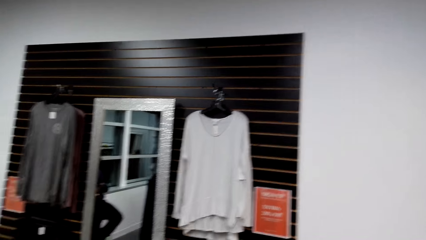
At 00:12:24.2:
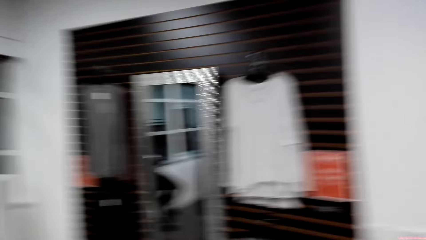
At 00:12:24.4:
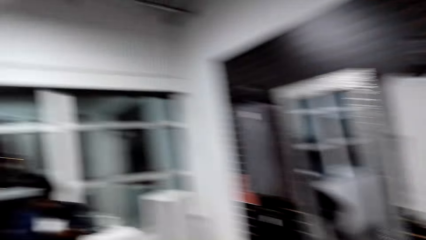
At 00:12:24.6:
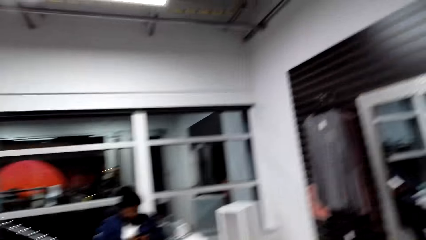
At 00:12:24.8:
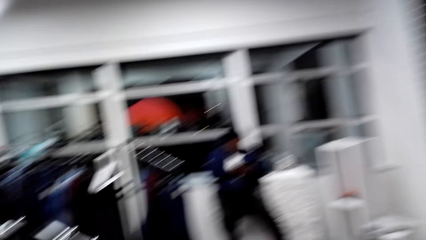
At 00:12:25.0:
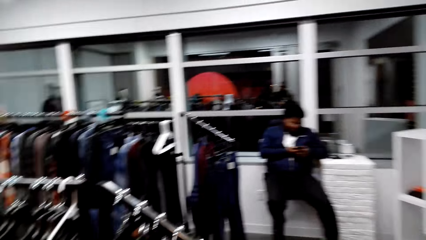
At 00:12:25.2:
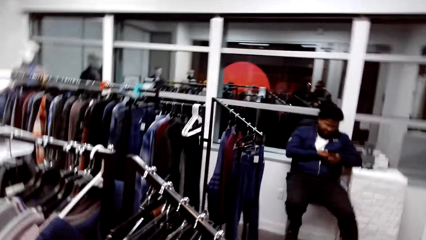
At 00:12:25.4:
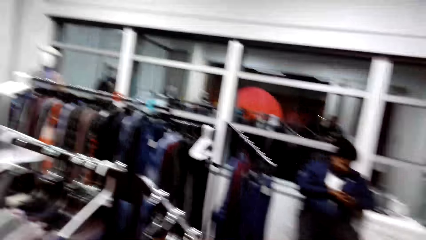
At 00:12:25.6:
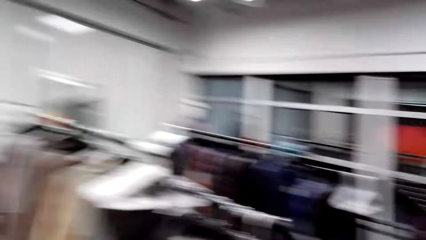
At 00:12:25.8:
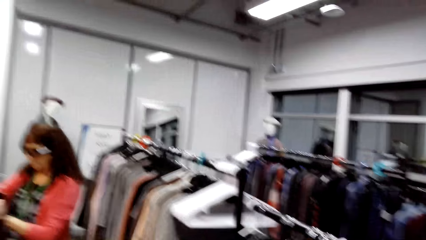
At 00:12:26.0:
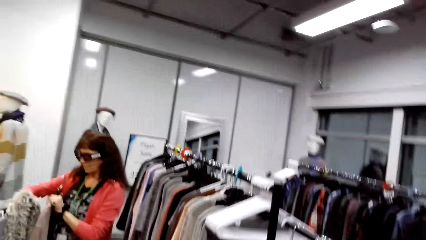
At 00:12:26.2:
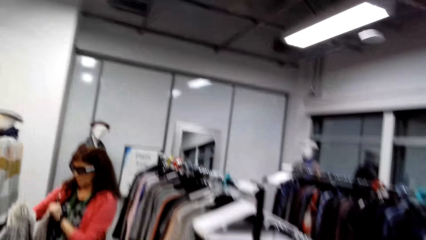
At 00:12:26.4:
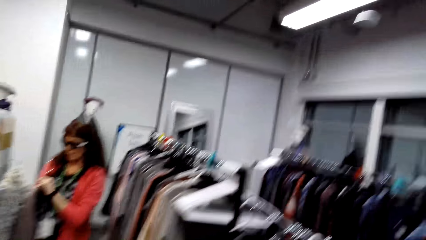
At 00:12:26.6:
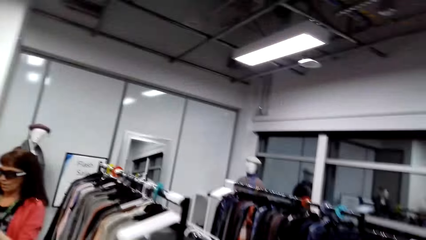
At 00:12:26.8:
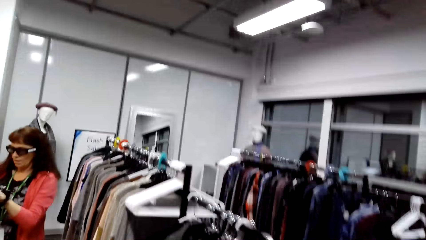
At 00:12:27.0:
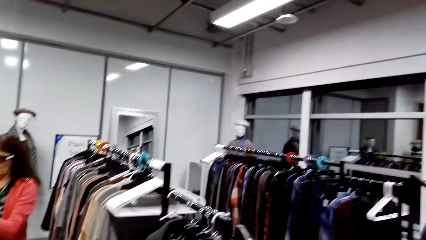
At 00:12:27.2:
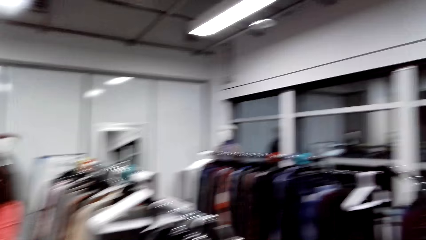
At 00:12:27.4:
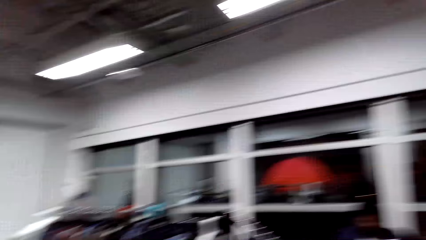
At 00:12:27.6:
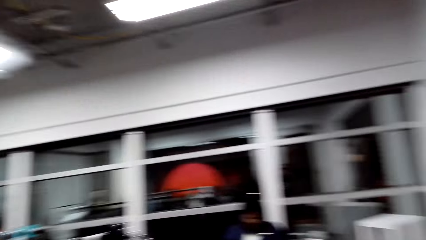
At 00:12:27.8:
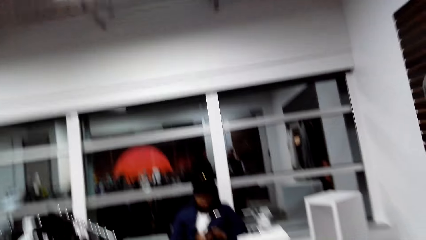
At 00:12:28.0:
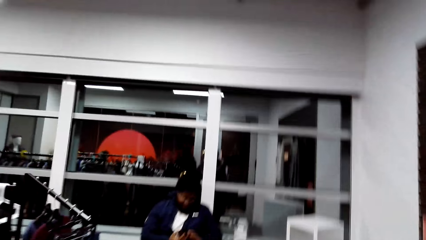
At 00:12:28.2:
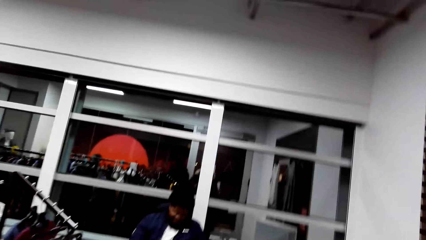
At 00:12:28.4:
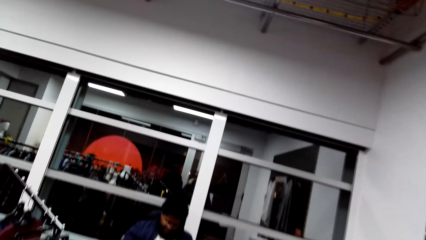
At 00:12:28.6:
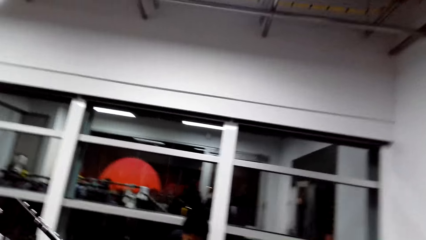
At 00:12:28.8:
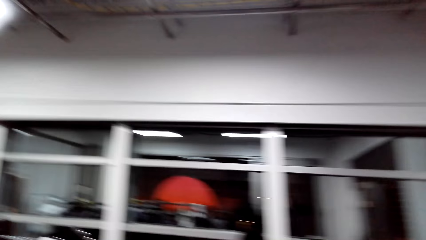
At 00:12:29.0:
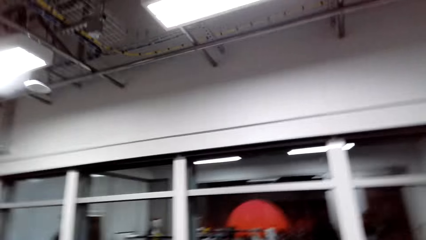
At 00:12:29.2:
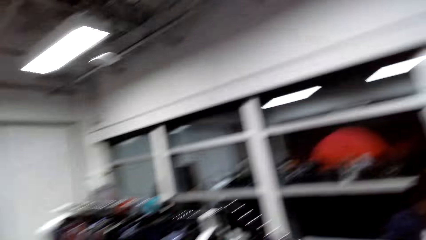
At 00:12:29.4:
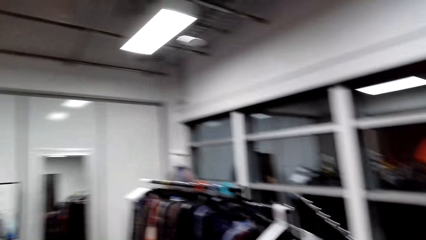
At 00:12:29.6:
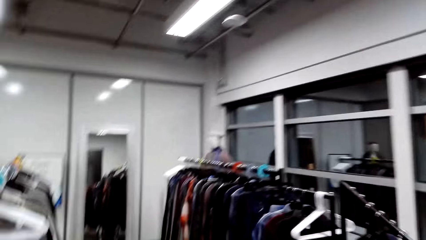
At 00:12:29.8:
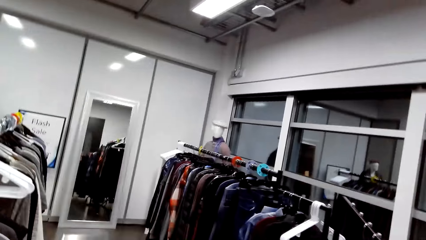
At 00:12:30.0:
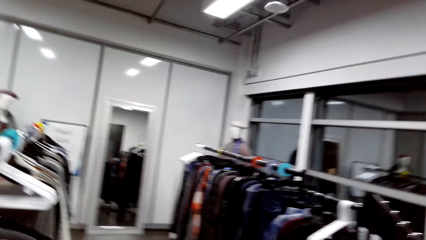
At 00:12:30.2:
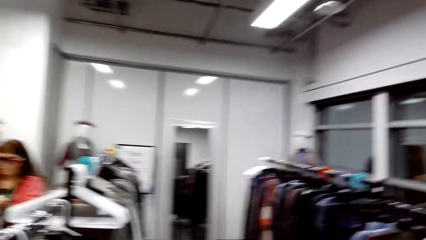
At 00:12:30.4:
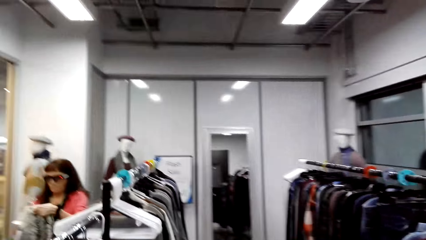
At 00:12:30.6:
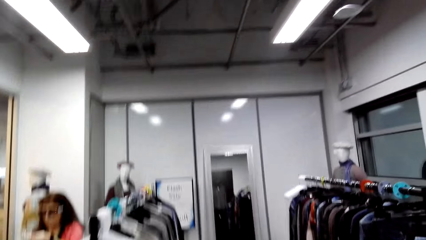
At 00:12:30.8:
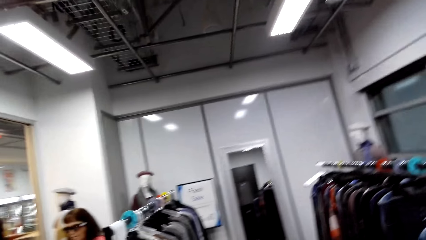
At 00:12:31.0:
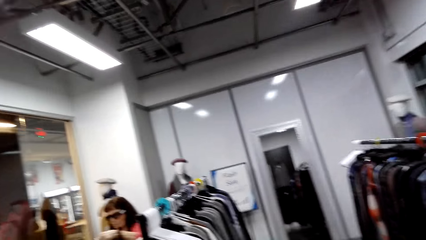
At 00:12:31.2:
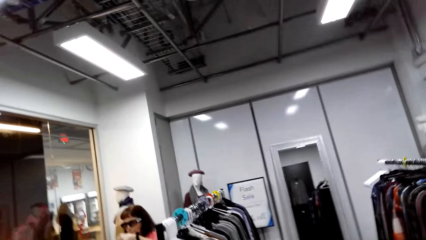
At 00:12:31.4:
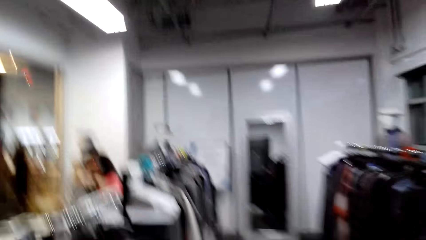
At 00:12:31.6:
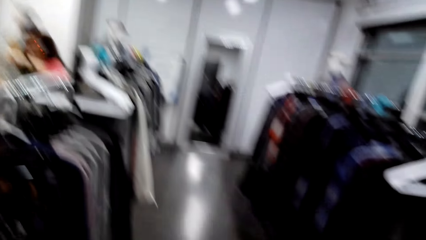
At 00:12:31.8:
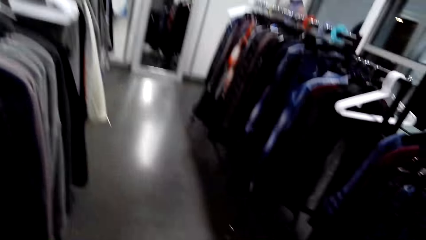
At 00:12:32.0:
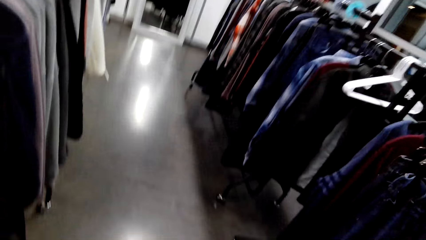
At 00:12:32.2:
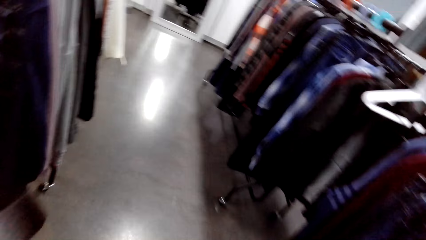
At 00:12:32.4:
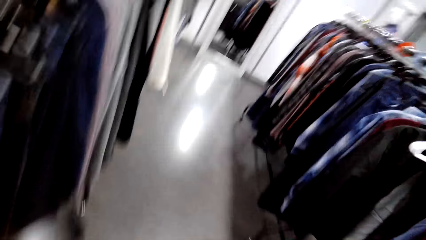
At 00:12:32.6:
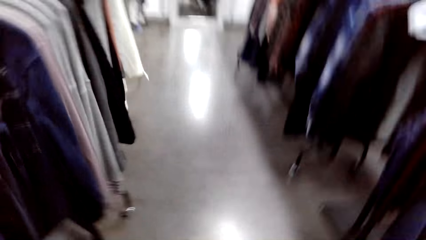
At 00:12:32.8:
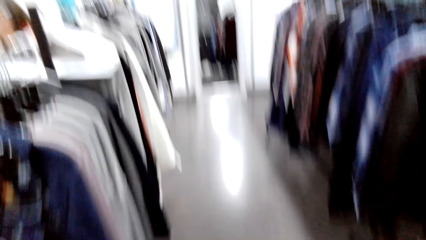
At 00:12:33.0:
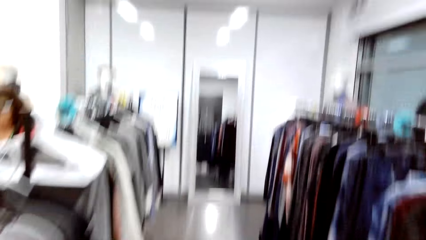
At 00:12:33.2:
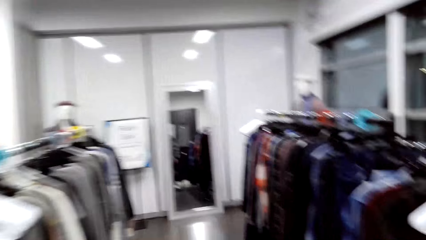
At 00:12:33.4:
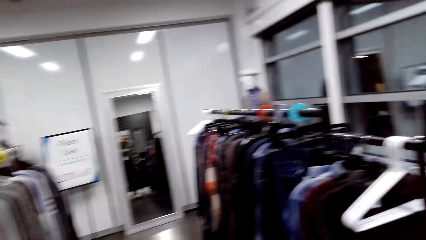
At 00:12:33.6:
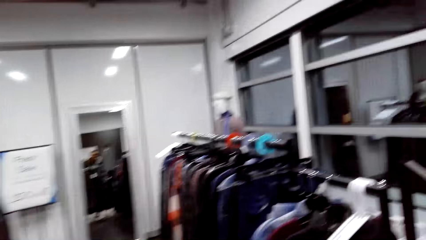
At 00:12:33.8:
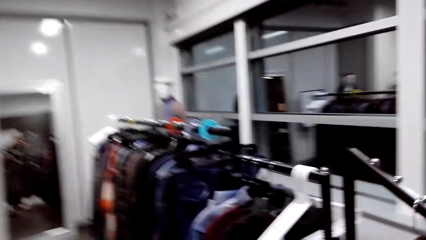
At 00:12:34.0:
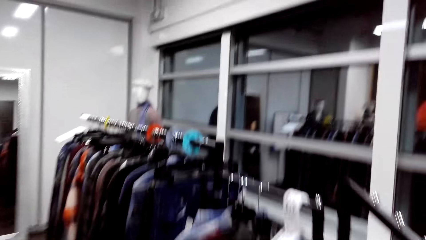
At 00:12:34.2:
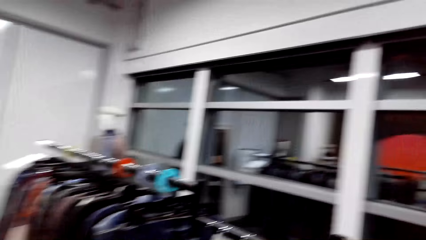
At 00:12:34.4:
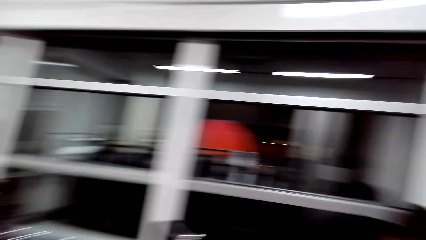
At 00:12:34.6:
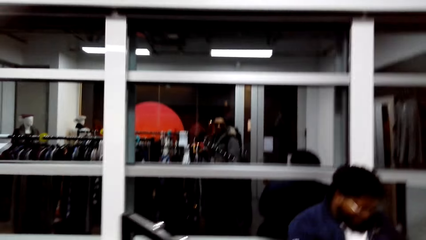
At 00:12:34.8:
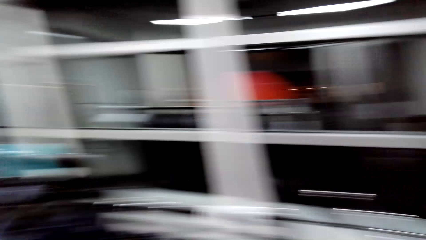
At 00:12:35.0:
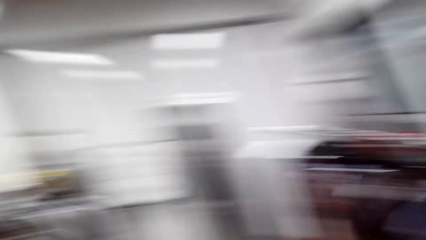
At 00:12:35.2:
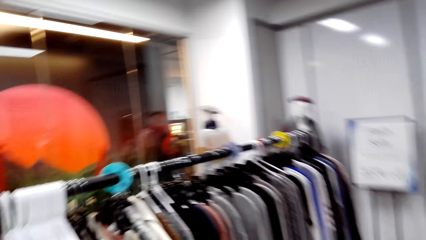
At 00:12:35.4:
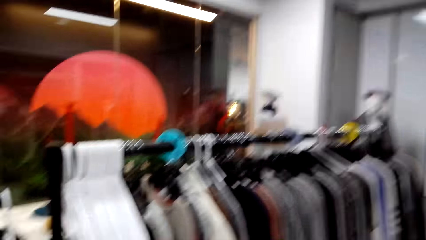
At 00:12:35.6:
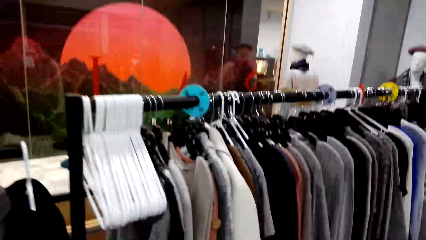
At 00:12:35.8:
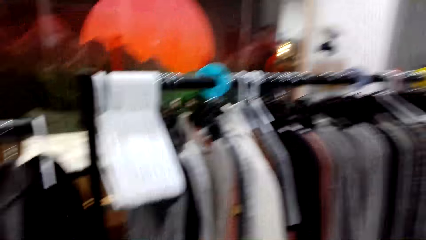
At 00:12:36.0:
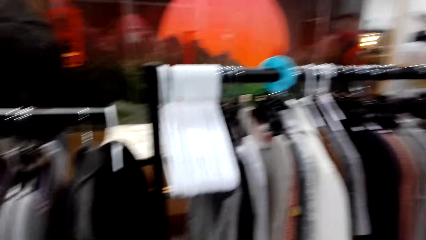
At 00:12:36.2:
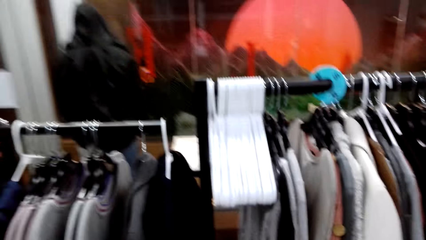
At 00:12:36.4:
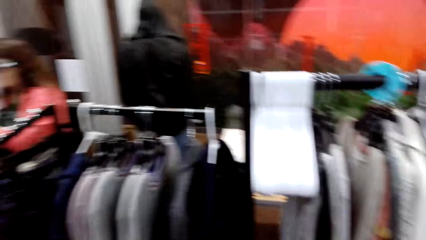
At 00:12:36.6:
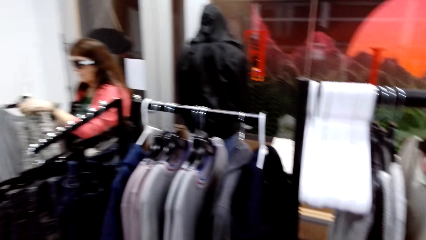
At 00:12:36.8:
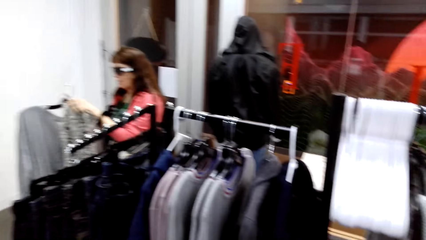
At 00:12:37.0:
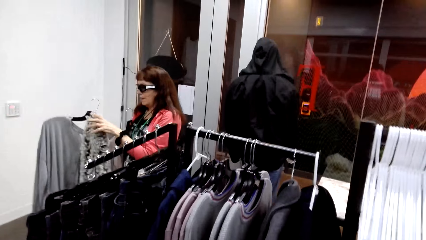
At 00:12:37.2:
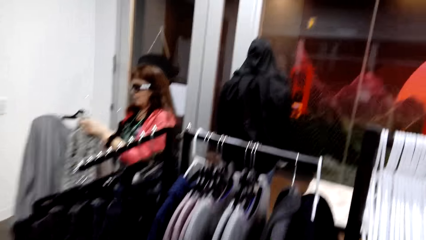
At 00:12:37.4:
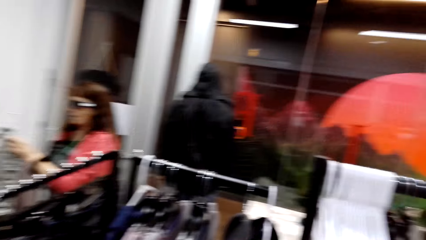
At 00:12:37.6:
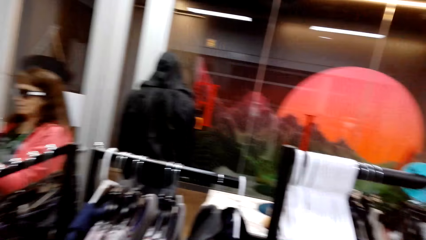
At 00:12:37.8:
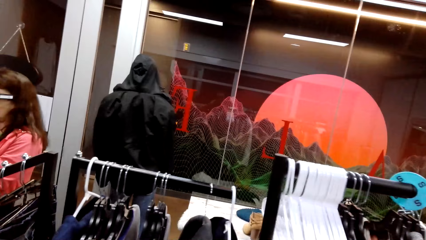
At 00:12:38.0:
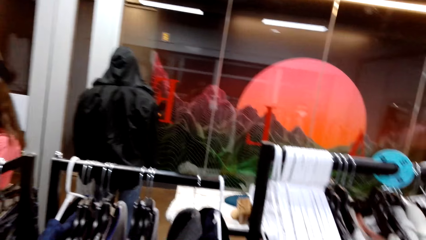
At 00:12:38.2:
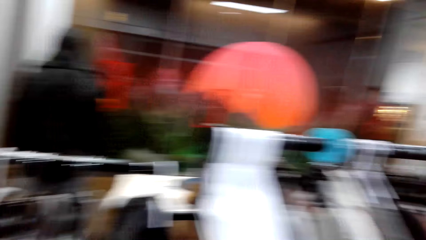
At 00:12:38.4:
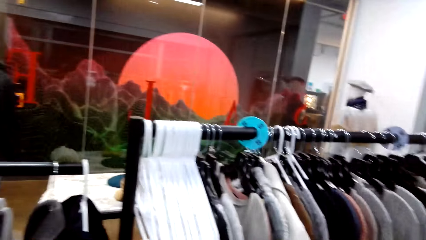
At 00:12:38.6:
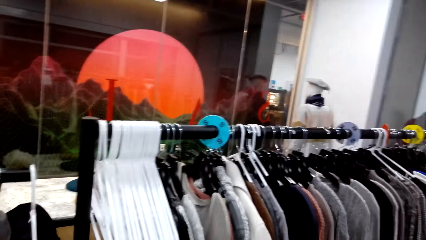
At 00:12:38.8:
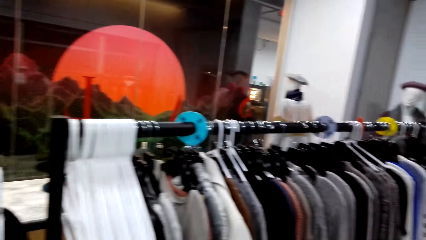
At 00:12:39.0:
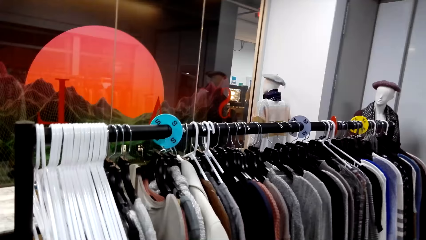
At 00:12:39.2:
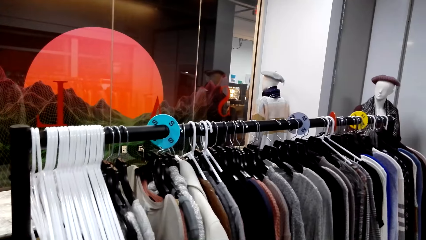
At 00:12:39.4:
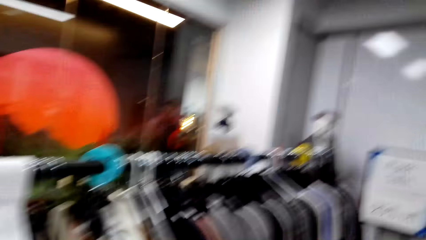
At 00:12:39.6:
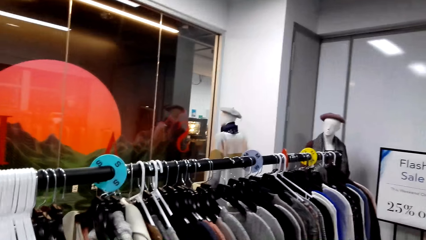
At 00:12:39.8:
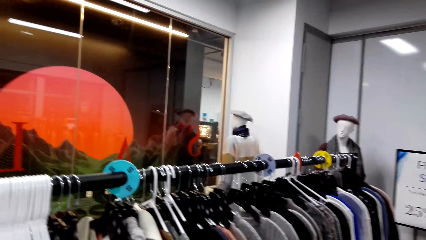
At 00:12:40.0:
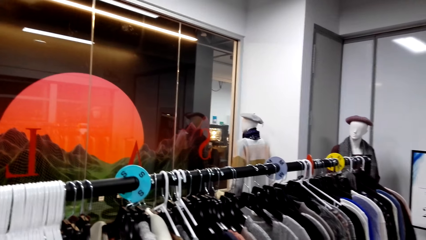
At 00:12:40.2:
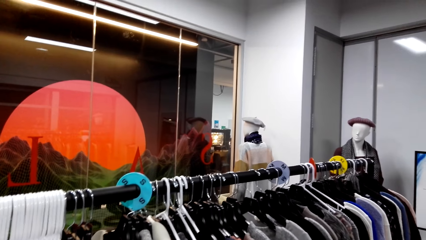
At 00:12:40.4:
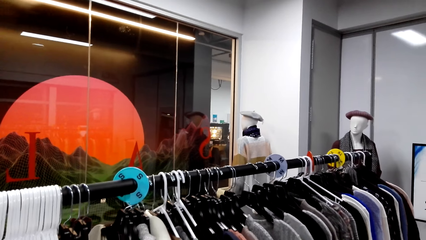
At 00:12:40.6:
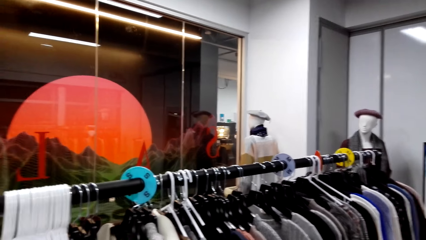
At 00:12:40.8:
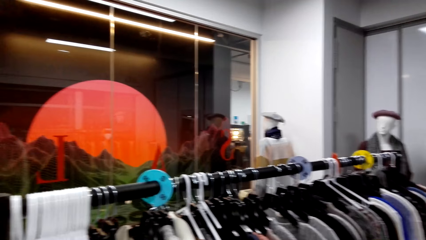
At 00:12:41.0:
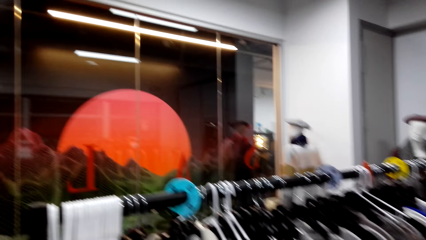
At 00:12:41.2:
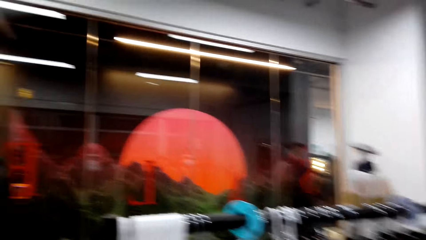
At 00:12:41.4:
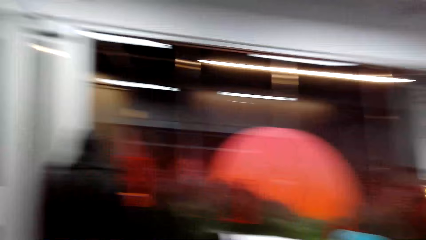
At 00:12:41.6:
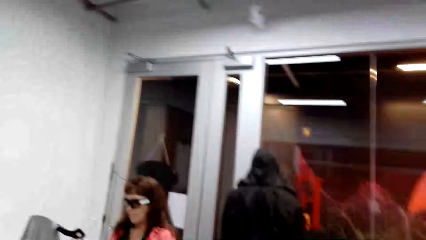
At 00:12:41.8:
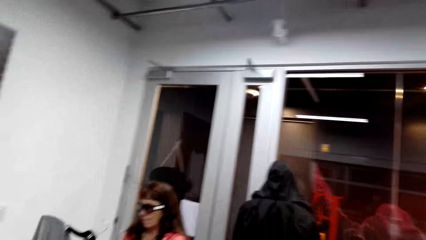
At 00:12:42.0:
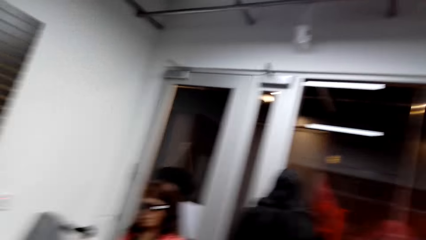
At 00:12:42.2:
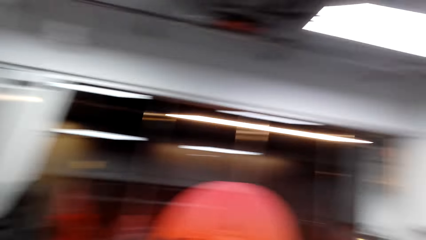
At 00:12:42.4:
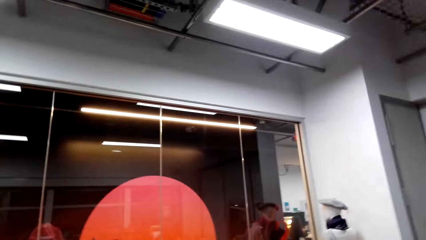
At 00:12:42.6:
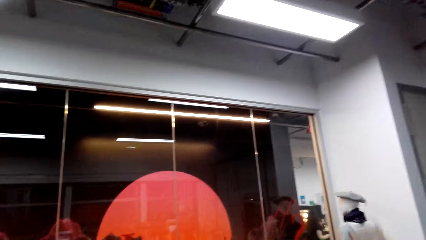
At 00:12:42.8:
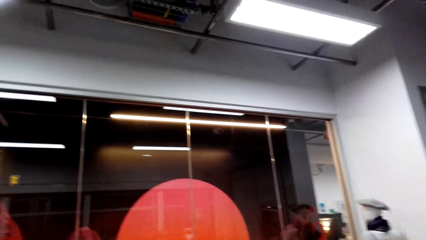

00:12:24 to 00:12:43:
The camera wearer walks around the clothing store. They dialogue with a woman. They walk around the clothing store. The woman puts a cloth on a hanger. The camera wearer dialogues with the woman.
